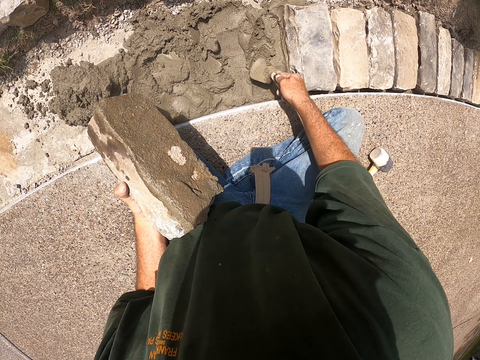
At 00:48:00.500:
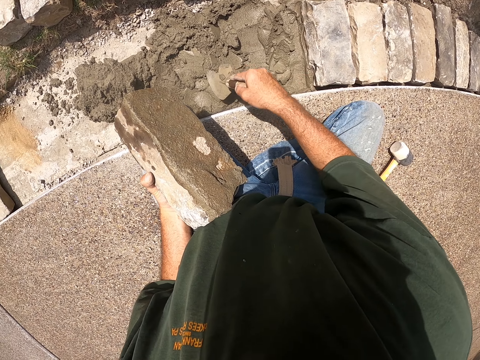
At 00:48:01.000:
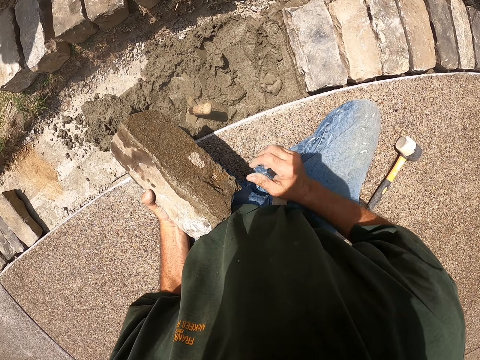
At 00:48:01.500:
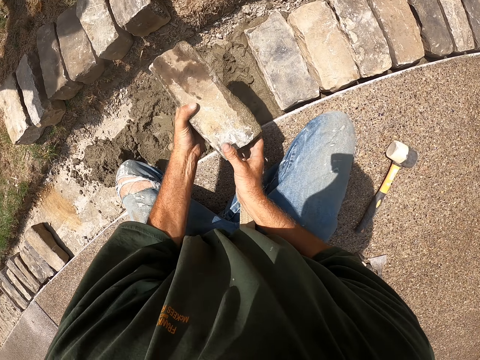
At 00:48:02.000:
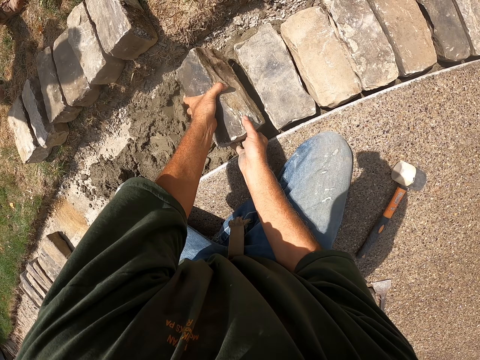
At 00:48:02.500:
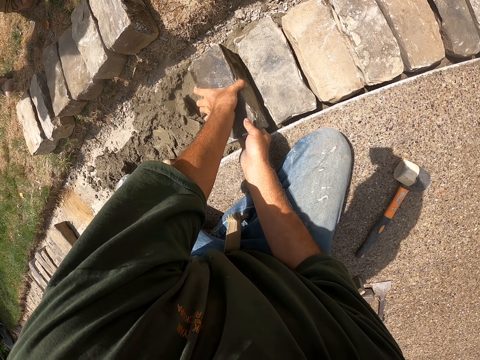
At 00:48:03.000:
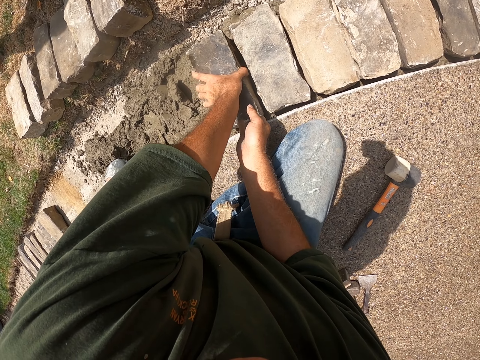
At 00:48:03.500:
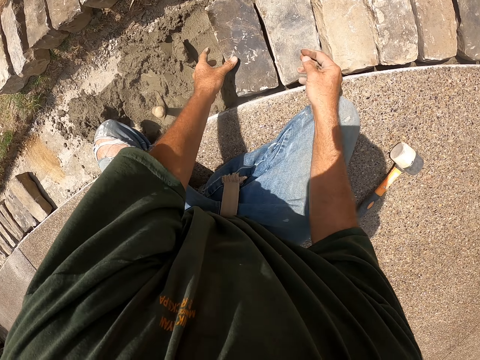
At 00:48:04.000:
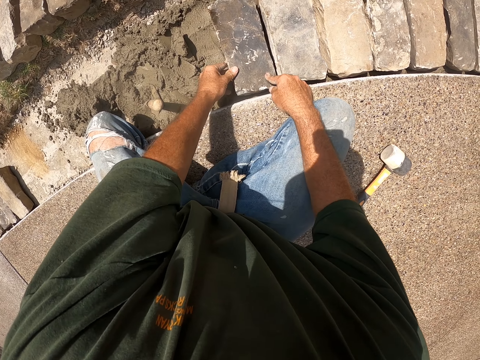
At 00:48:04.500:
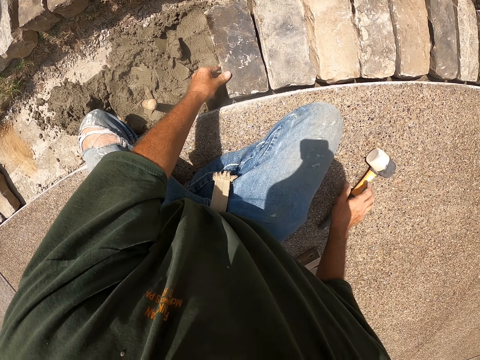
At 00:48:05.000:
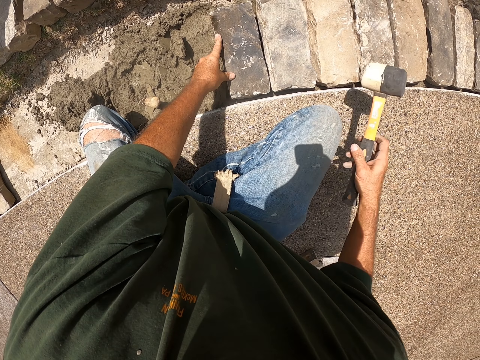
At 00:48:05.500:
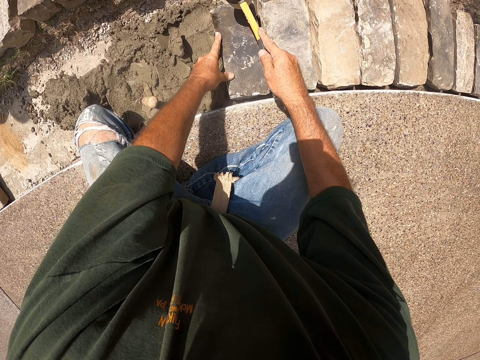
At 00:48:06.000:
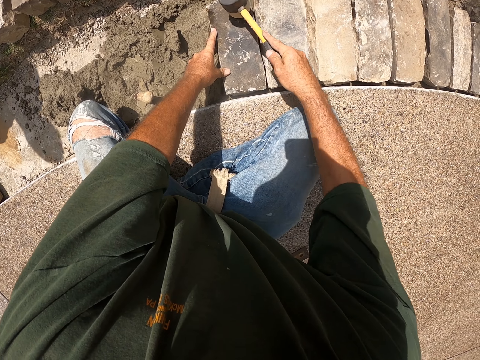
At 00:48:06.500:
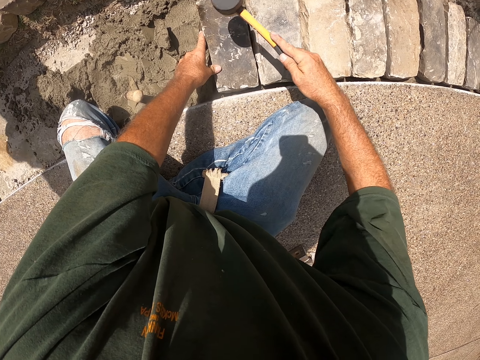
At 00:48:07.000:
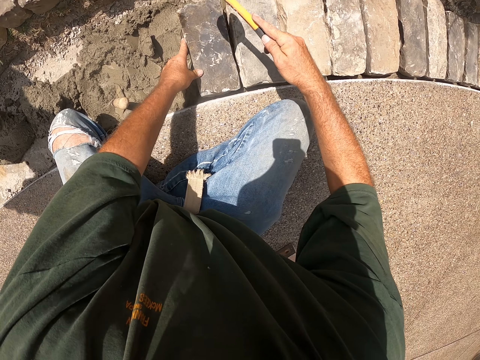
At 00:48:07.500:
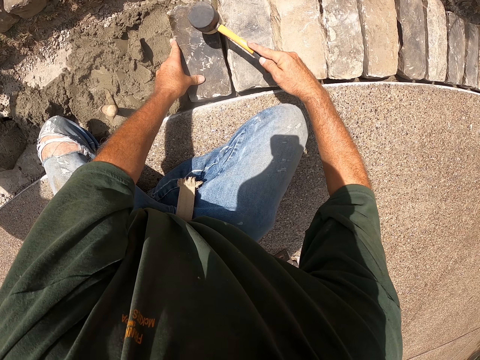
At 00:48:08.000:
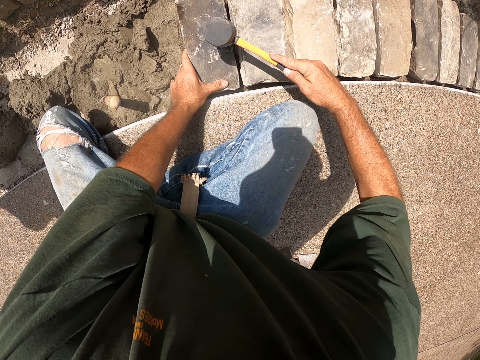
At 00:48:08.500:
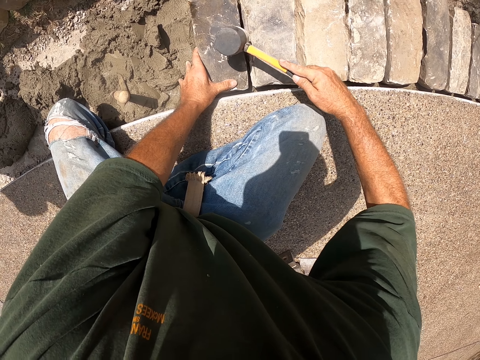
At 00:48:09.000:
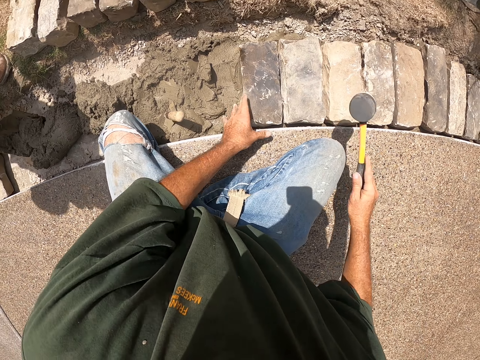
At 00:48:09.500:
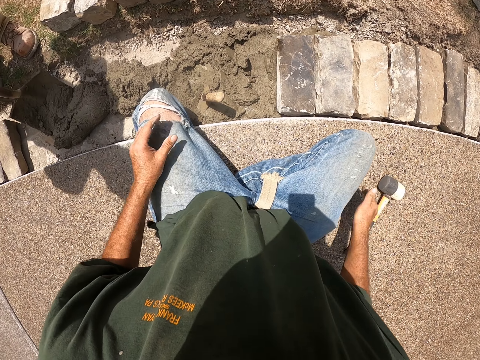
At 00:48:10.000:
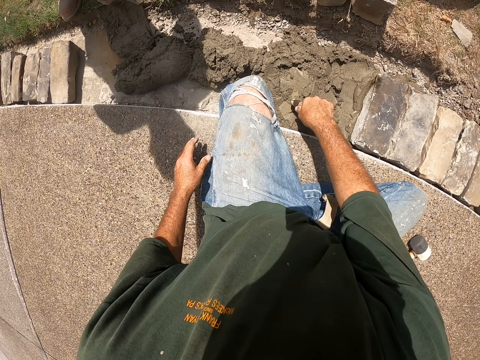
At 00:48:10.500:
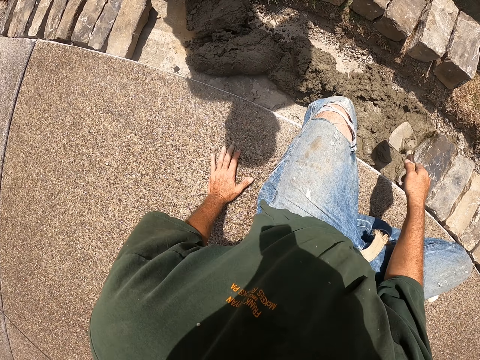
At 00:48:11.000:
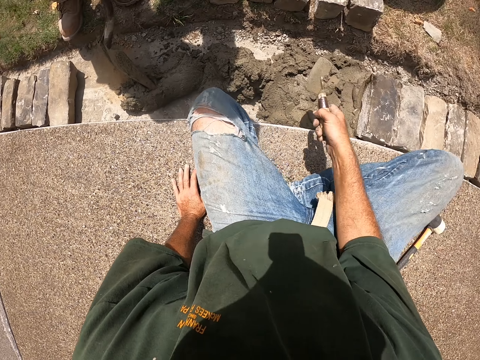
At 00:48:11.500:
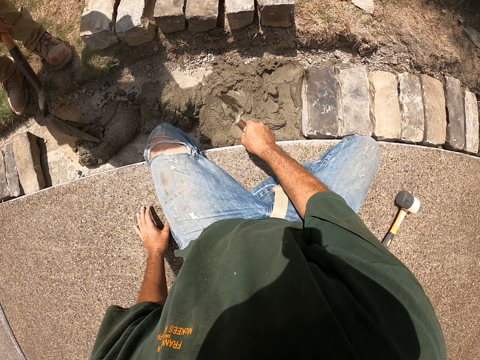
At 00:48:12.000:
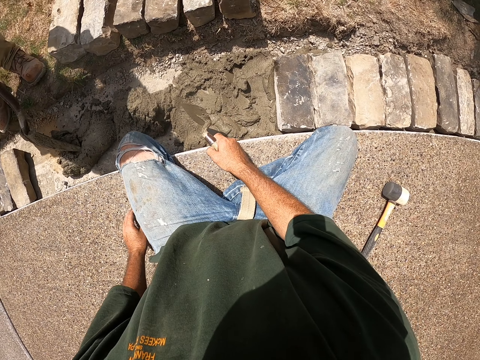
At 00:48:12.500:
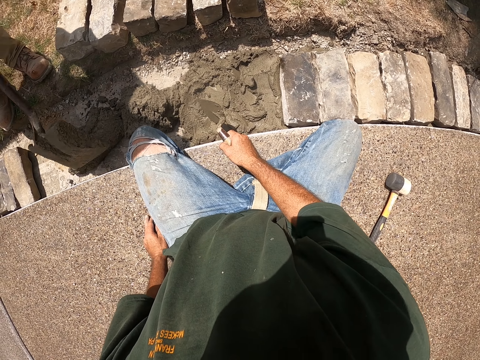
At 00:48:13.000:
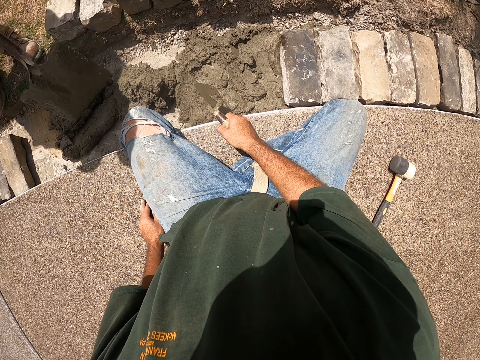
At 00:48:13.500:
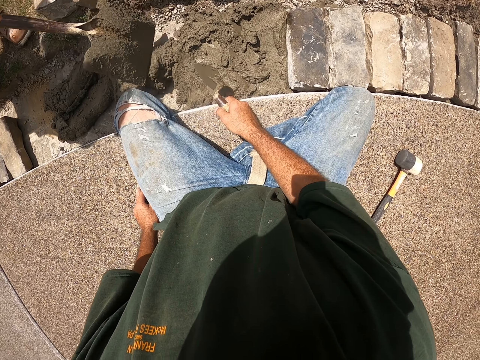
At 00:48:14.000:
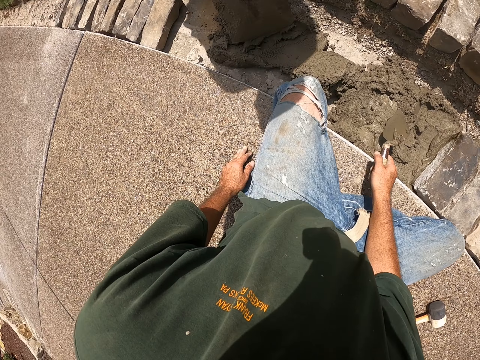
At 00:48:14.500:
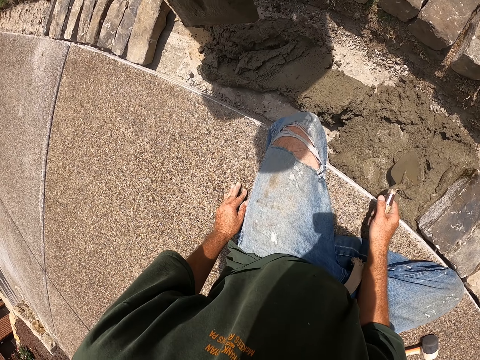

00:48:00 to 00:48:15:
The camera wearer drops a trowel in the foundation. They position a brick in the foundation. They adjust the brick. They pick a hammer on the floor. They hit the brick with the hammer. A man pours cement mixture in the foundation. The camera wearer drops the hammer on the floor. They hold the trowel. They take the trowel in the foundation. The man shakes a shovel in the foundation. The camera wearer shakes cement from the trowel in the foundation. The man spreads the cement in the foundation with the shovel.

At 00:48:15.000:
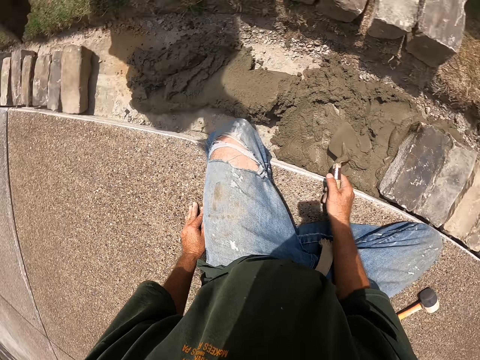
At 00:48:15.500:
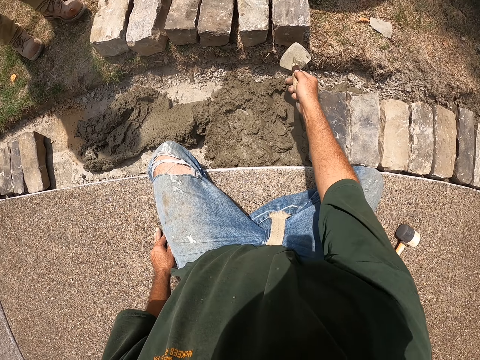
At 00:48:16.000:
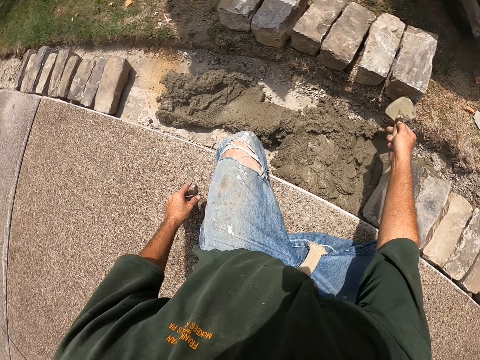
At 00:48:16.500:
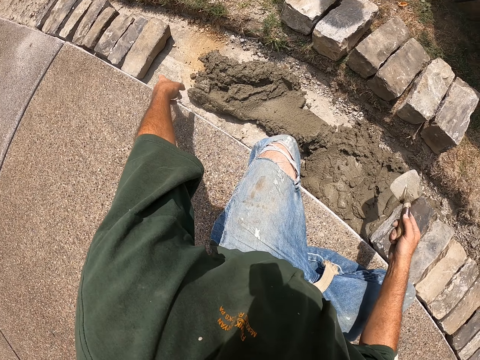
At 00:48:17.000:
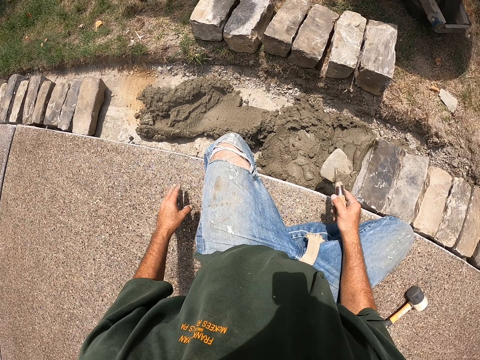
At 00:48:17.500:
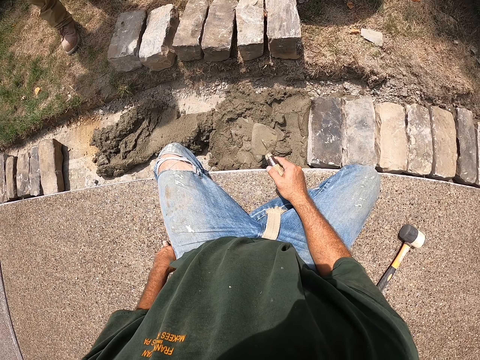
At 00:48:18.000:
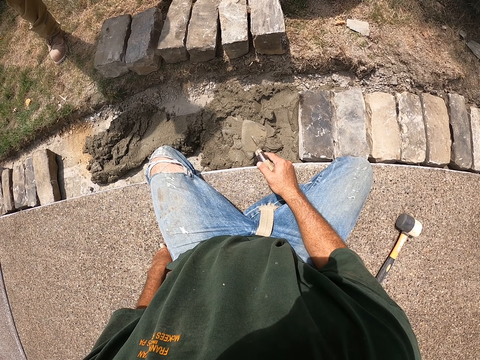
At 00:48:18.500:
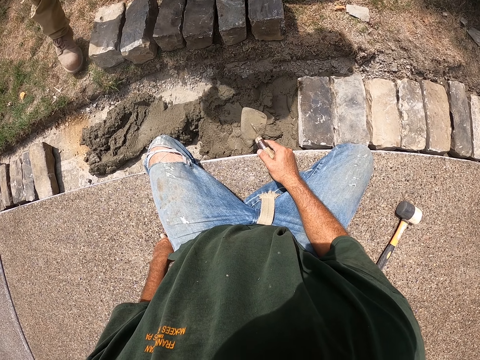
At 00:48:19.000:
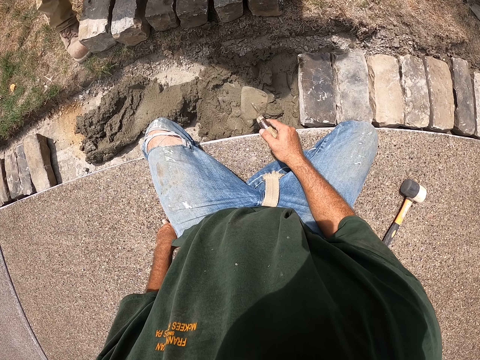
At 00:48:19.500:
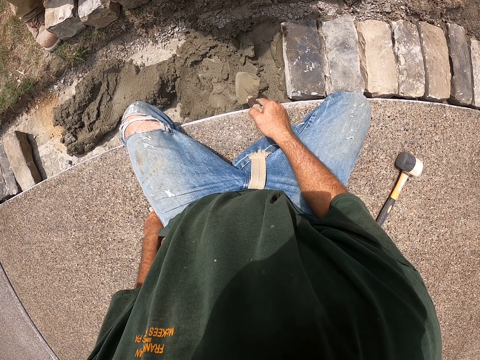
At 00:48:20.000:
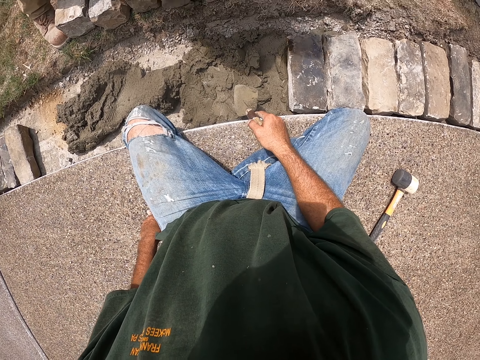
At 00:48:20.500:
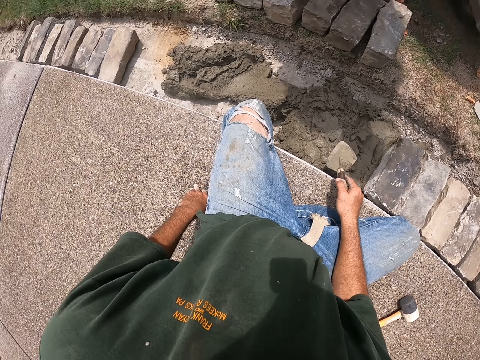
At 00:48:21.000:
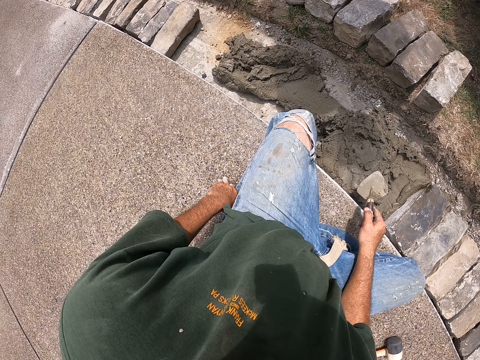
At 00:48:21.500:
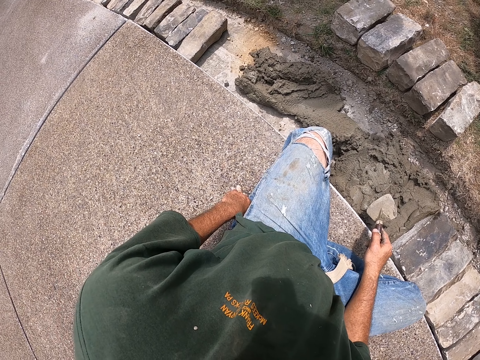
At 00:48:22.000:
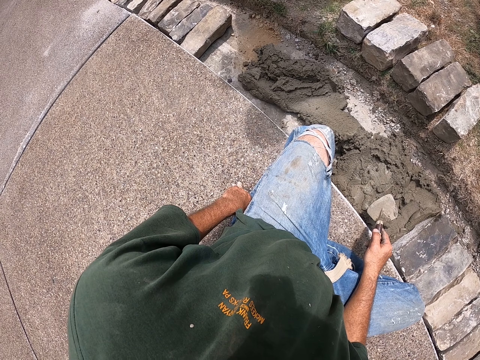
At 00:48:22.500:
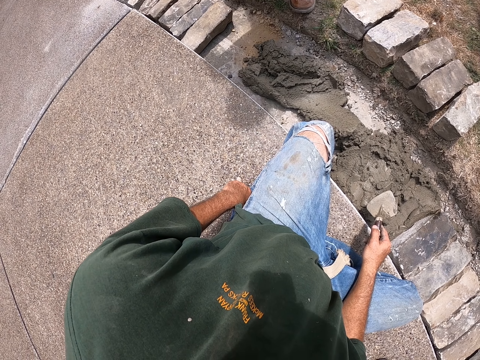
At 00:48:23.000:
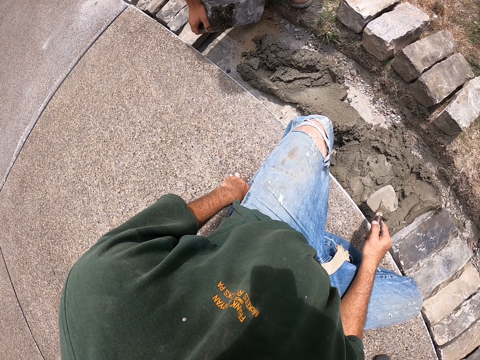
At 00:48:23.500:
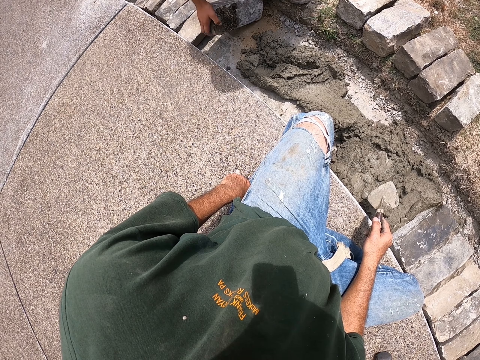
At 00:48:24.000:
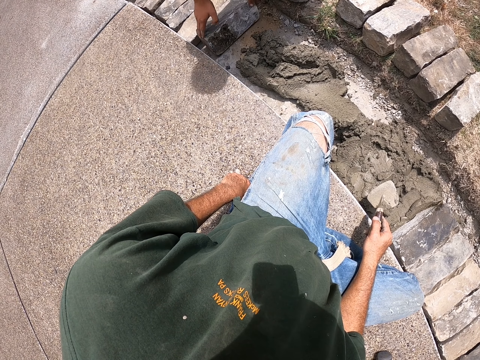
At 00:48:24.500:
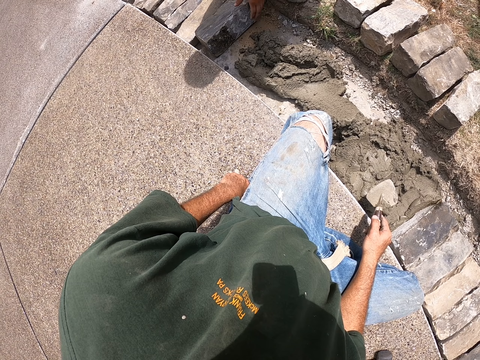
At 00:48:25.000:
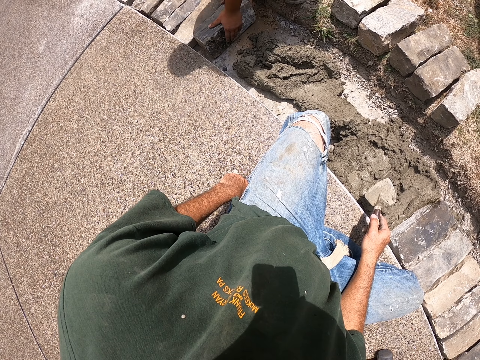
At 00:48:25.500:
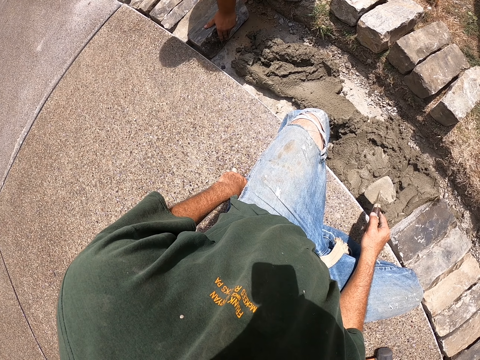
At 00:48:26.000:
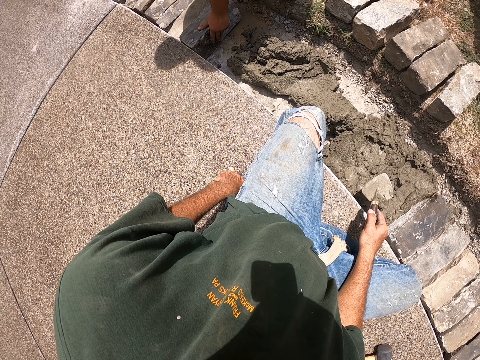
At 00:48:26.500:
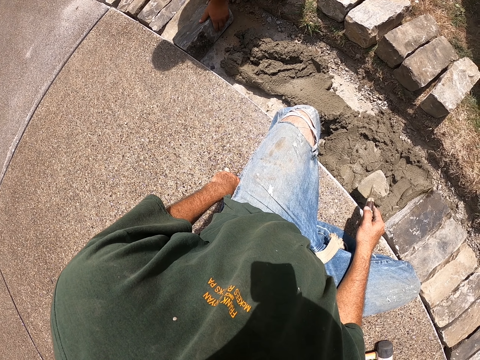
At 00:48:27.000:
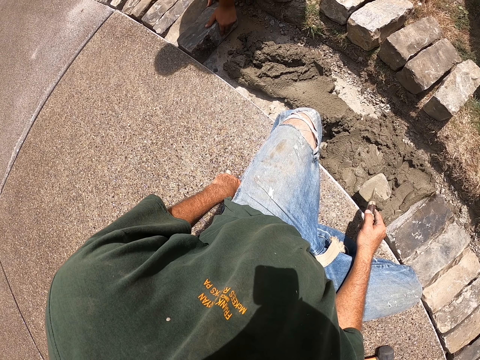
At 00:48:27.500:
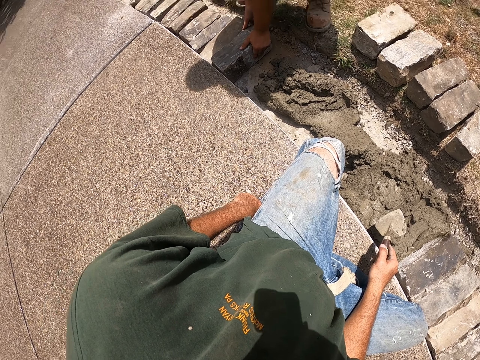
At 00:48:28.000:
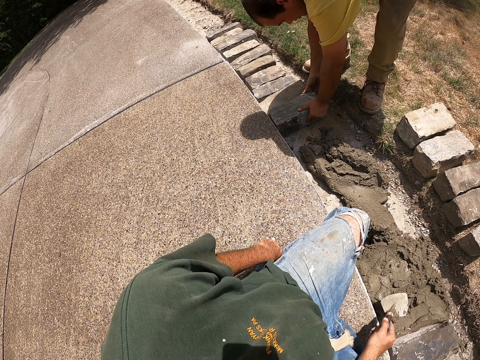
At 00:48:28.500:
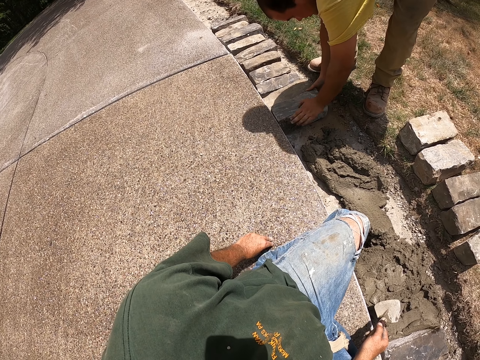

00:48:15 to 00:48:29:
The camera wearer points a brick on the ground with the trowel. They move the trowel, point on the foundation, and hold the trowel. A man shifts a brick from the ground to the foundation. The man lays bricks. The man adjusts the brick in the foundation.
